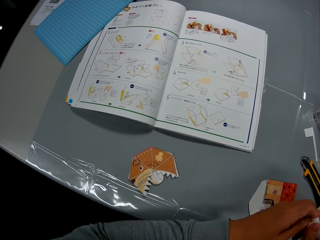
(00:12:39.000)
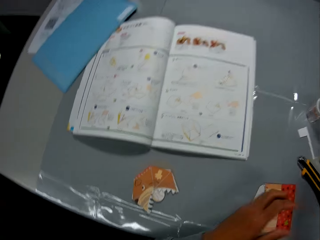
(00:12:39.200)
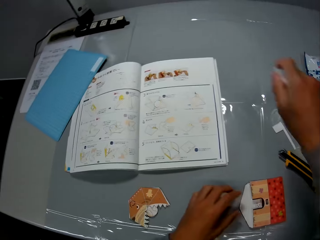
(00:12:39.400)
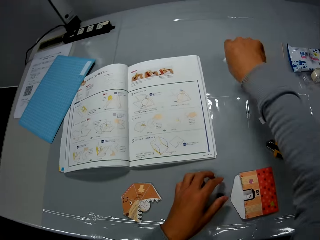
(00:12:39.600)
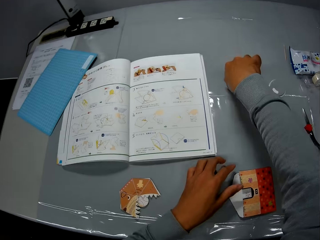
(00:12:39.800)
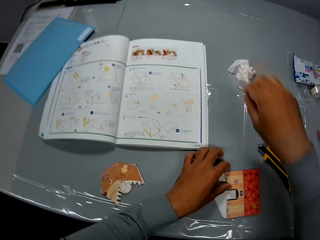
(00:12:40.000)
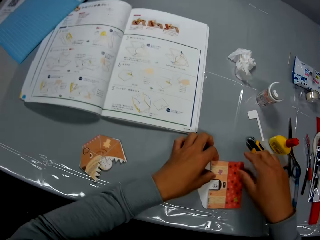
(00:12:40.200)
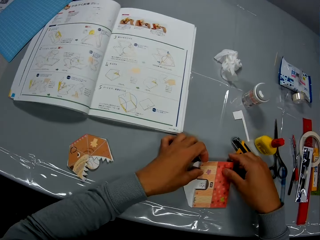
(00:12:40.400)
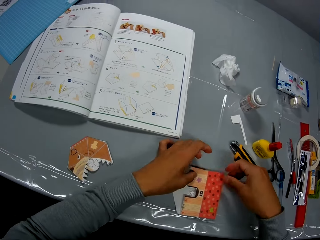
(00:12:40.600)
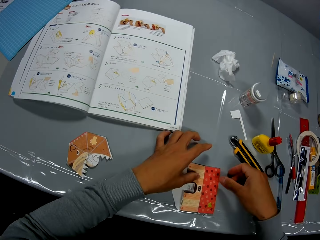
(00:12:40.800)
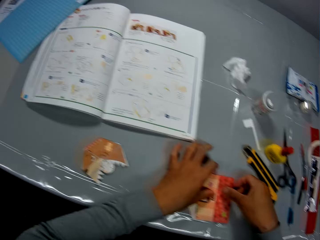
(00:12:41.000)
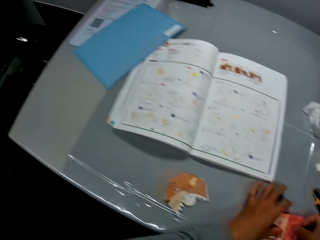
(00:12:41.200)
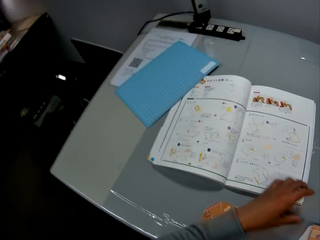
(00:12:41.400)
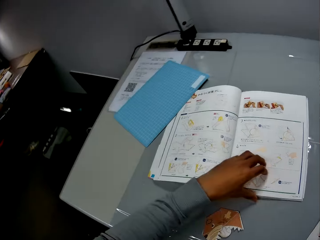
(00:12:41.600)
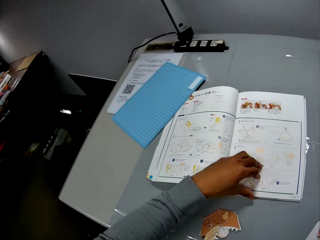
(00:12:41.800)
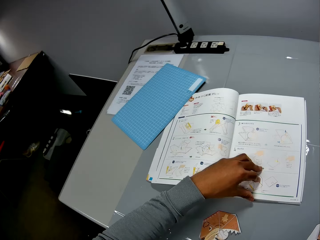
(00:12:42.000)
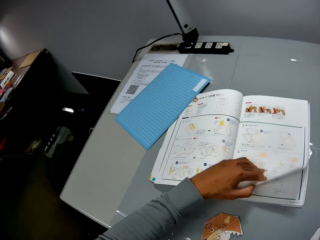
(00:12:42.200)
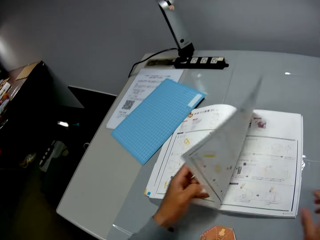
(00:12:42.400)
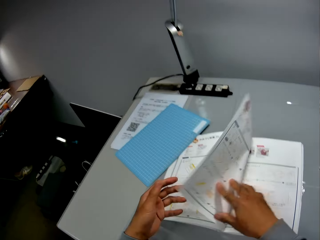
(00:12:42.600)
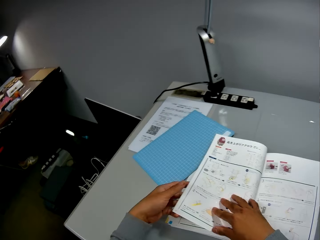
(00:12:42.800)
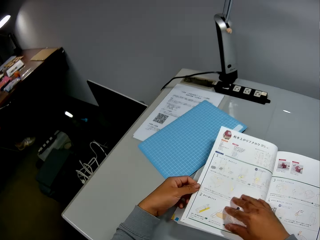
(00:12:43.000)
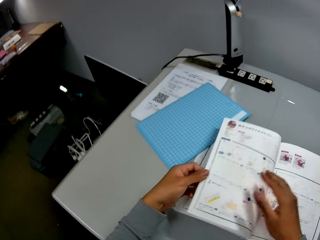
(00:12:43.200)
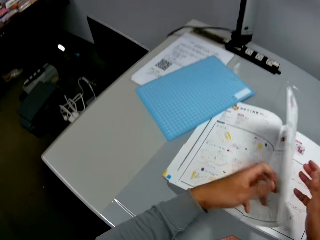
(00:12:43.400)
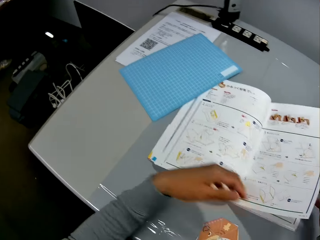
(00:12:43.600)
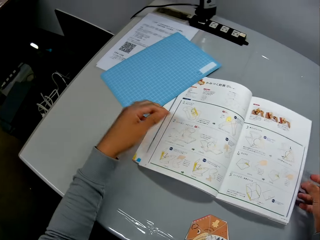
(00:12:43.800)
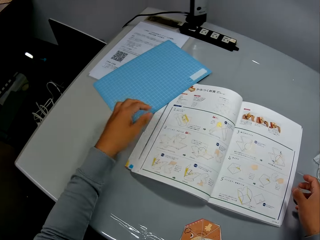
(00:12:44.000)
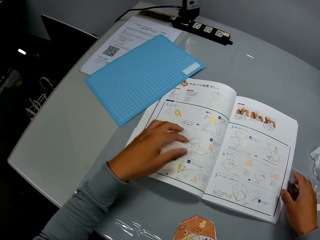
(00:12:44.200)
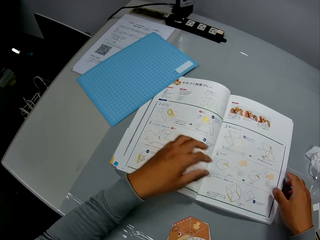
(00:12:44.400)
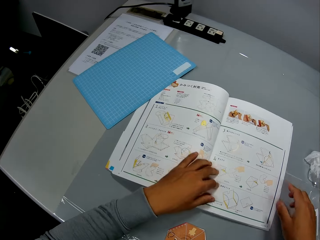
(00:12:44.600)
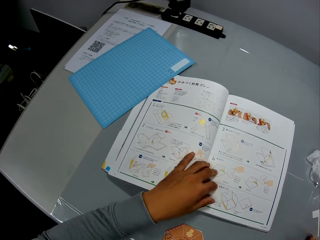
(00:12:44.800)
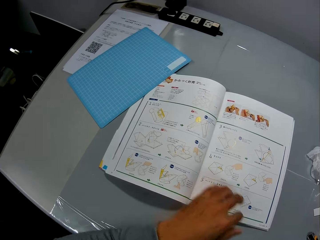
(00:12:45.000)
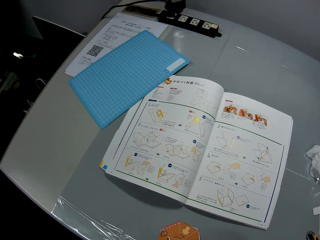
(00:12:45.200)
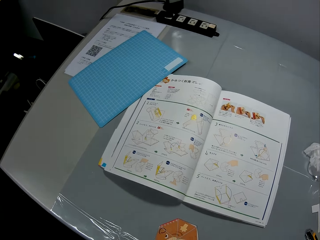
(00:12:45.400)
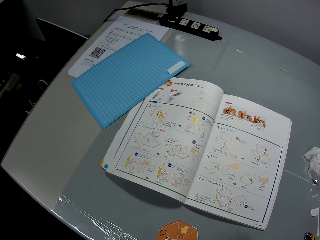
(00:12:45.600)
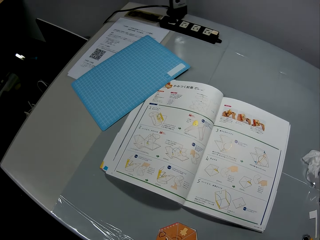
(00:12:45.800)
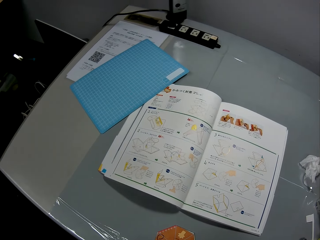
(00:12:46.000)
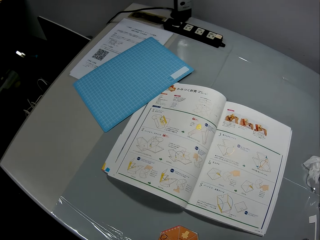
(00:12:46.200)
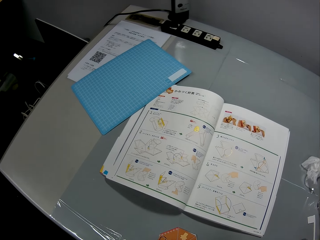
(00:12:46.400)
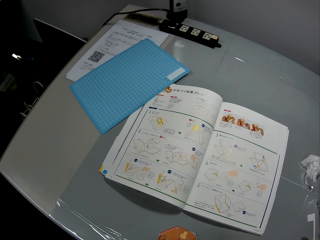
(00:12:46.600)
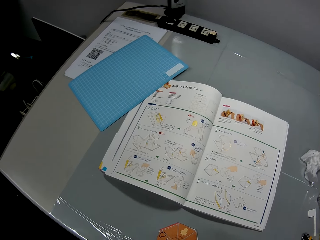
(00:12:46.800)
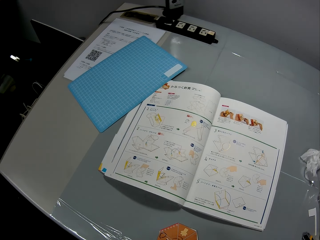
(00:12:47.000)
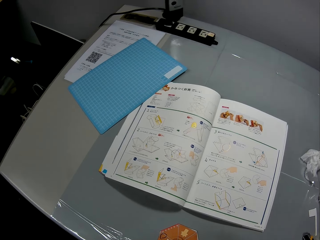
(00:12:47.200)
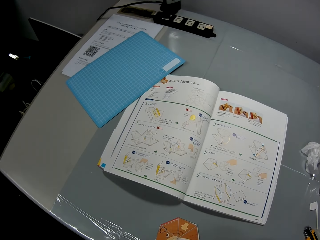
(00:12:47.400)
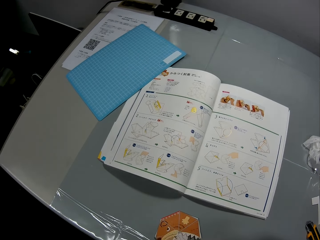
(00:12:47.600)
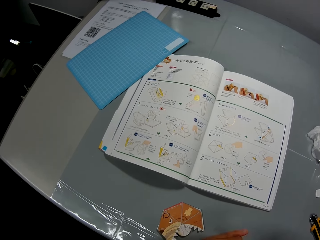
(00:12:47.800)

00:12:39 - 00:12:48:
The camera wearer drops the wipe piece on the table. They attempt to pick the second paper craft from the table. They hold a craft paper. They flip to a second page in the craft book or instruction booklet. A man sits on a chair. The camera wearer flips back to the first page. They continue to check the craft illustrations in the craft book. They move a hand over the instruction booklet.

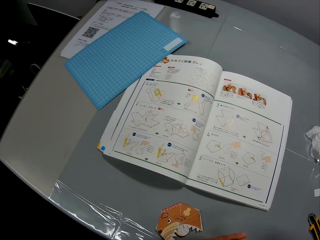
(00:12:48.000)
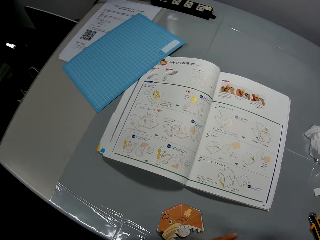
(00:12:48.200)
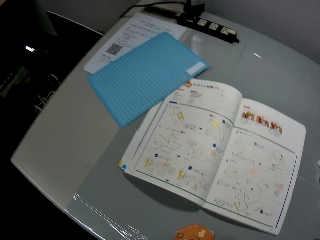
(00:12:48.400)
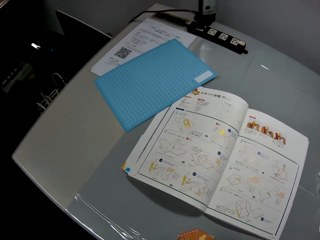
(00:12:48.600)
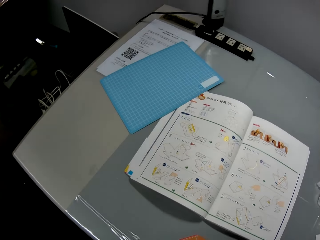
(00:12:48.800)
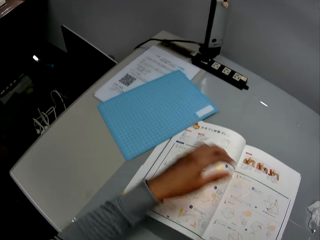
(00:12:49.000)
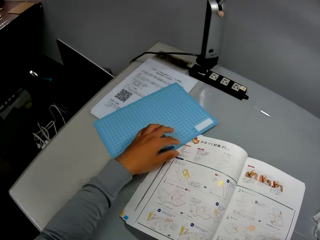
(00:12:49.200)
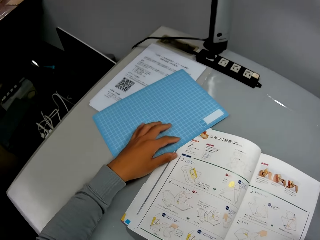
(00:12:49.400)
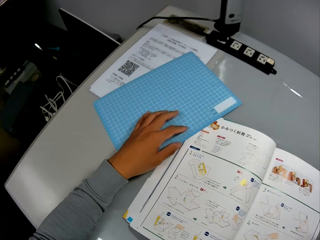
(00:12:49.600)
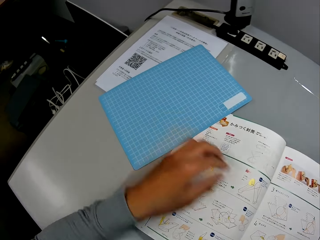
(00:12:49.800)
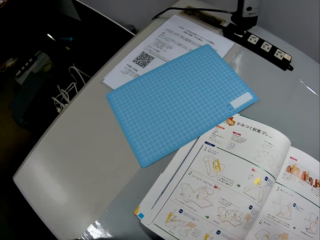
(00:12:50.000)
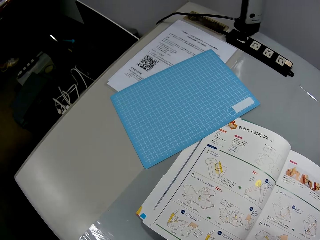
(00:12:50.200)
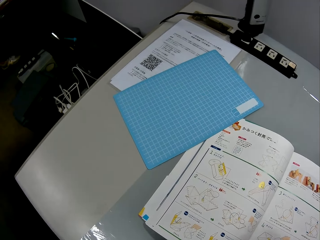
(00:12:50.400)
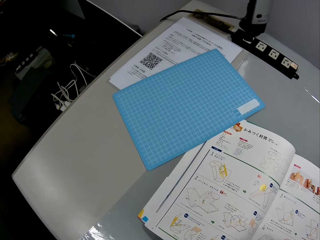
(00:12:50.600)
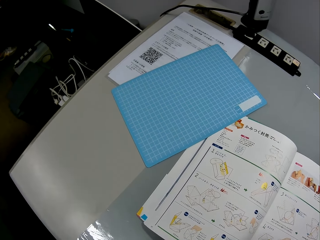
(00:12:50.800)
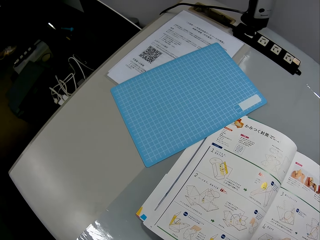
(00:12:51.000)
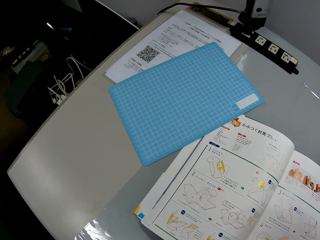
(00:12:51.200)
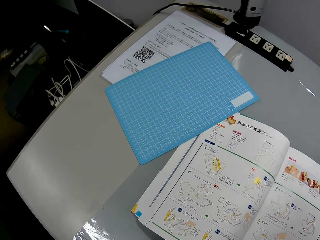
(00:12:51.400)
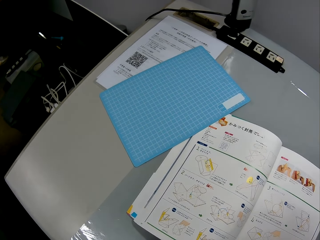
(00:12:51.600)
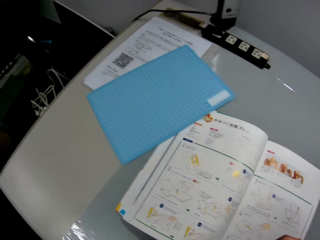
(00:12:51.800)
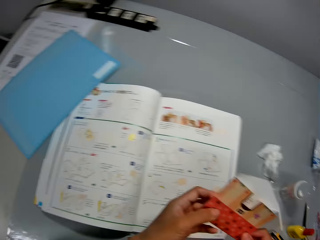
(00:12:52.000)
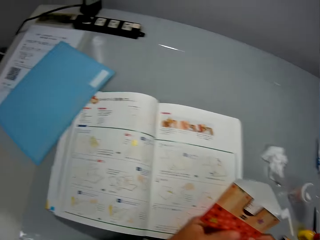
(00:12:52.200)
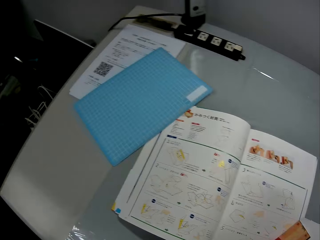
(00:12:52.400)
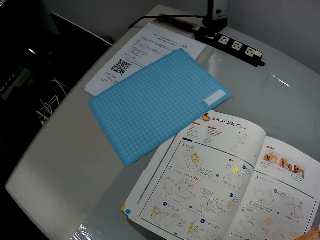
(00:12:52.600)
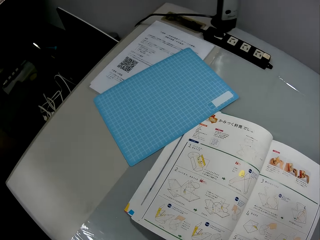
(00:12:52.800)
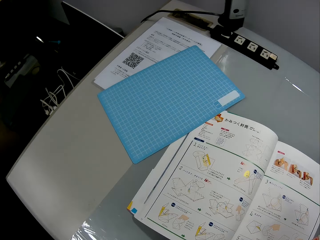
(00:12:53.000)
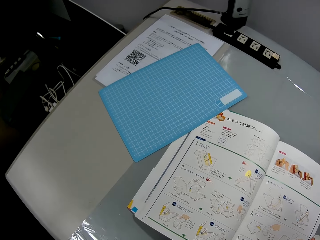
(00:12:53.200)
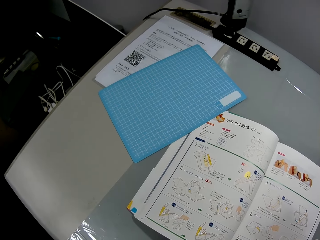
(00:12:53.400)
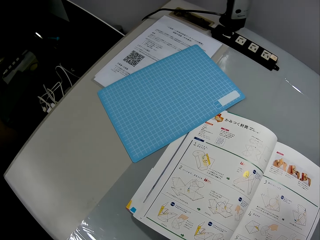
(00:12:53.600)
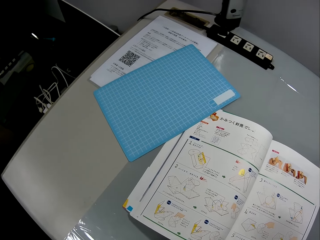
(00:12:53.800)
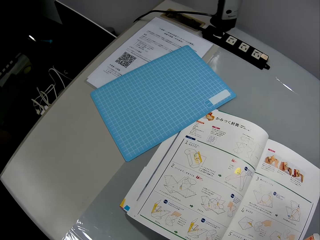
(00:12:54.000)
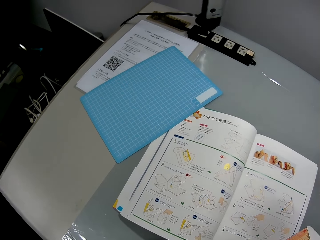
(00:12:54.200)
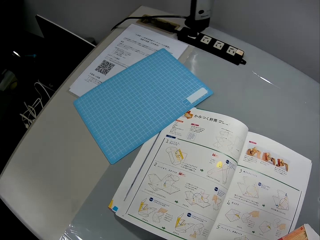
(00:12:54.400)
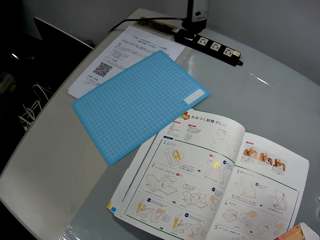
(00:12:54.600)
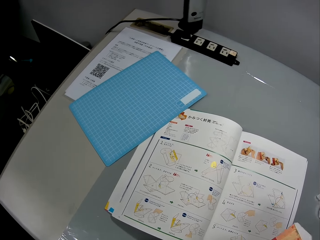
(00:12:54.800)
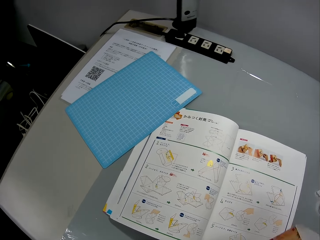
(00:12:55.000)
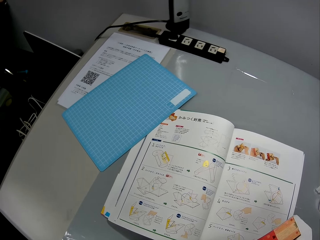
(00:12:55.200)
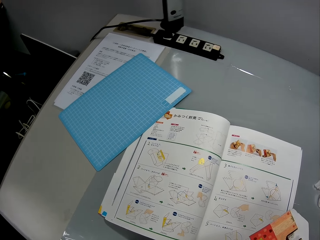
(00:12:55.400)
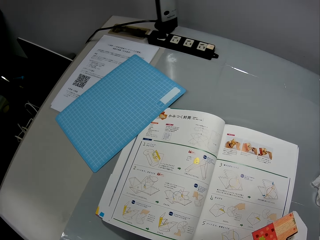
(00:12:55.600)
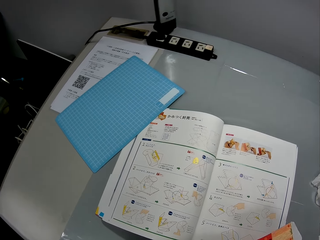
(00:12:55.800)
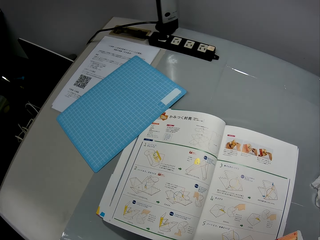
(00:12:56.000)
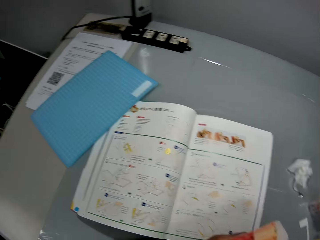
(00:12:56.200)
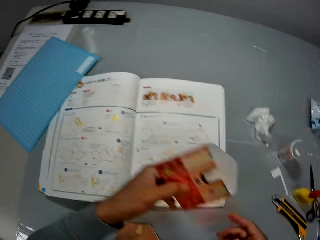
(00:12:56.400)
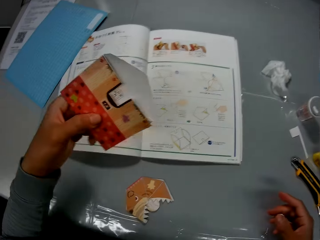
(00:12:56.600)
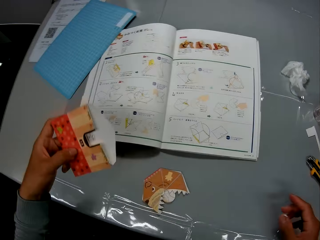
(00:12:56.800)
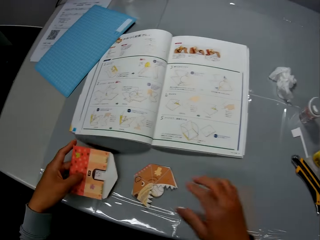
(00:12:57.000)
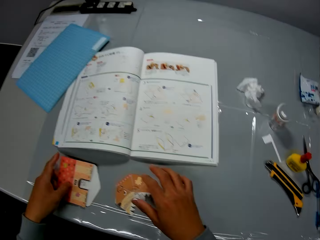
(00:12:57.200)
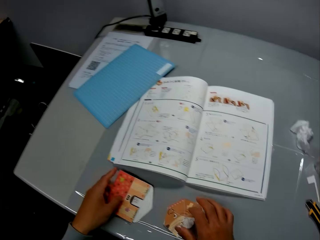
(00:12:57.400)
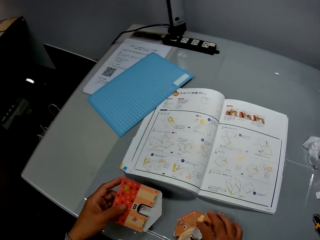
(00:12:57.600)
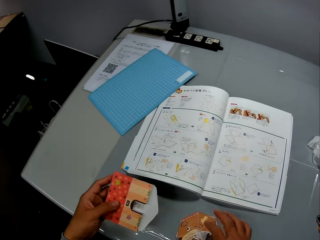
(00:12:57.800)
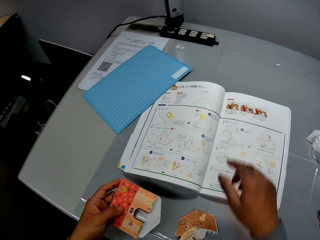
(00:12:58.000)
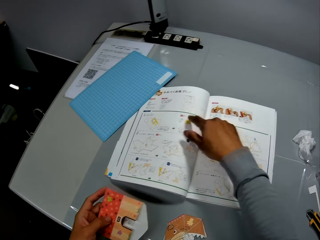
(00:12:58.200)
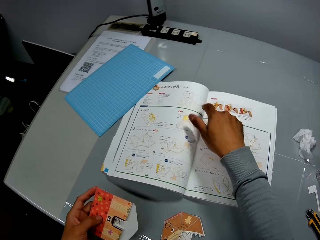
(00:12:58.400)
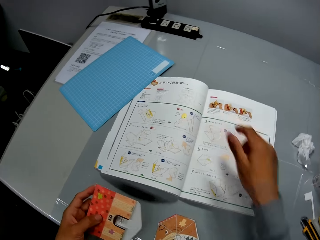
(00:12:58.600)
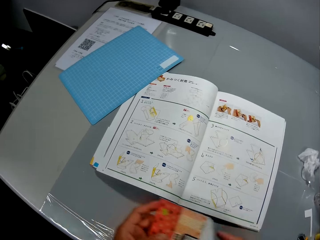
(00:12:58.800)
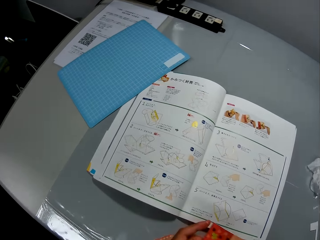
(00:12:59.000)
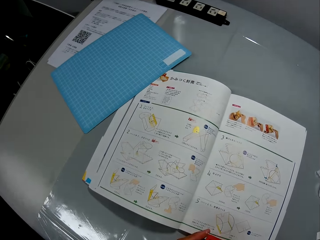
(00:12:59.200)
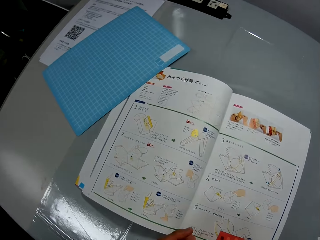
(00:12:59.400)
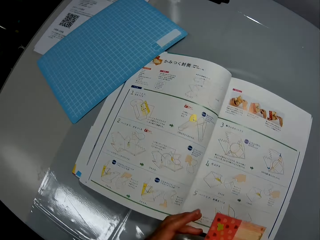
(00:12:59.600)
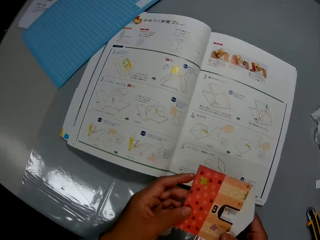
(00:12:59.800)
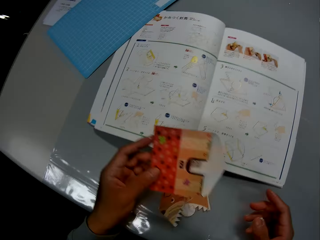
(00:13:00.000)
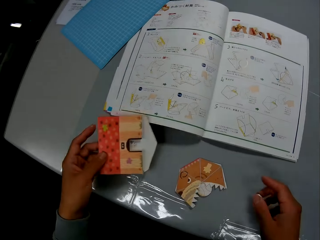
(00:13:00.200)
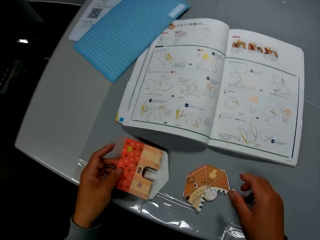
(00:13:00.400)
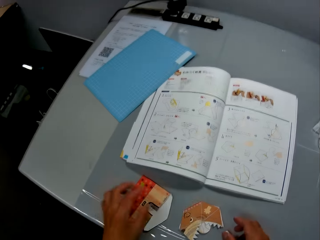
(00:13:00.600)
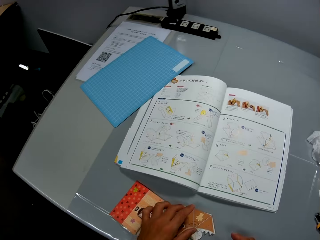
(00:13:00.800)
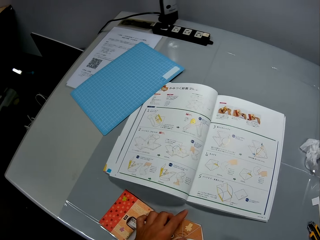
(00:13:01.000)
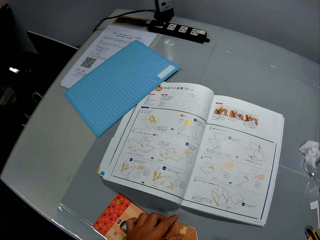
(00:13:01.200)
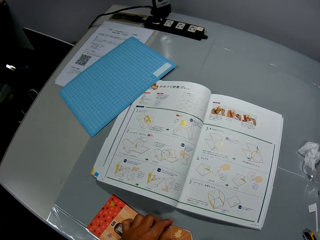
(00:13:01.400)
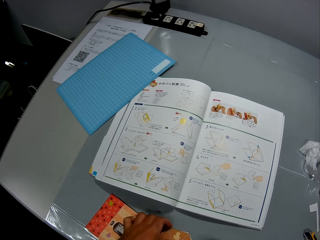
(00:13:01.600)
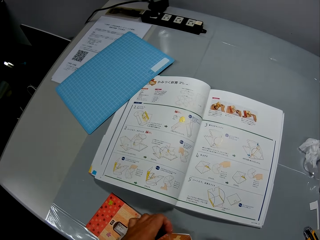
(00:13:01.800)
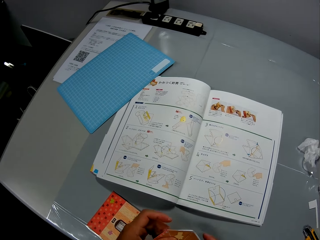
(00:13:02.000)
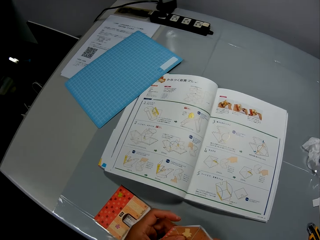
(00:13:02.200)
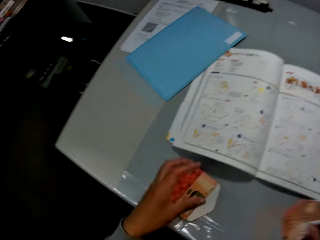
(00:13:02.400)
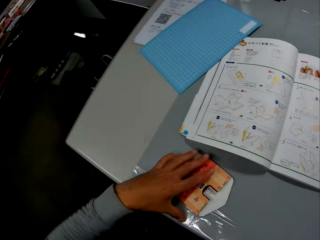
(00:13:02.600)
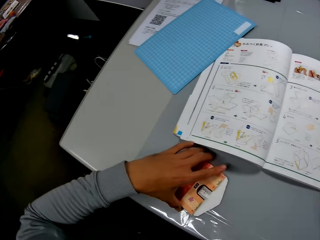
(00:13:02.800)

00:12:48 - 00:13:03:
The camera wearer touches a cutting mat slightly. He holds the cutting mat on the table. He continues to check the craft illustrations in the craft book or instruction booklet. A man sits on a chair. The camera wearer looks at the second paper craft in his hands. He continues to check the craft illustrations in the craft book. He crafts a piece of paper. The man sits on the chair. The camera wearer crafts a piece of paper. He moves his hands over the table. He touches the first paper craft on the table. He holds a craft paper. He points at the craft illustrations in the craft book. He moves his hands on the instruction booklet. He examines the second paper craft. He crafts a piece of paper. He drops the second paper craft on the table. He picks up the first paper craft from the table.
